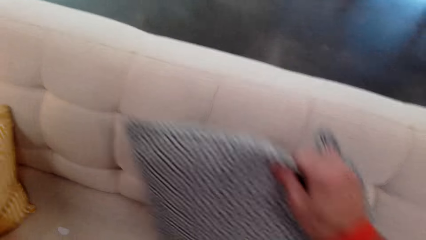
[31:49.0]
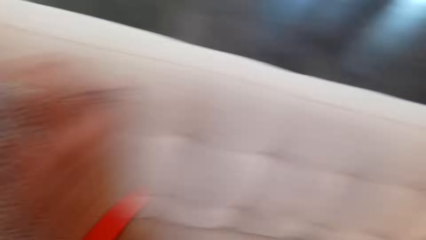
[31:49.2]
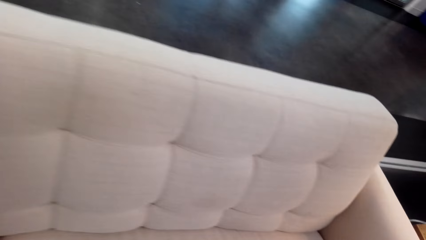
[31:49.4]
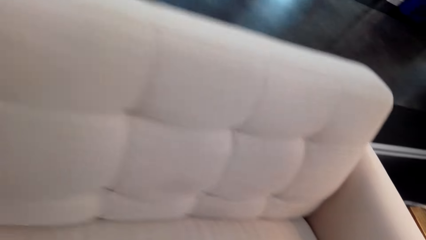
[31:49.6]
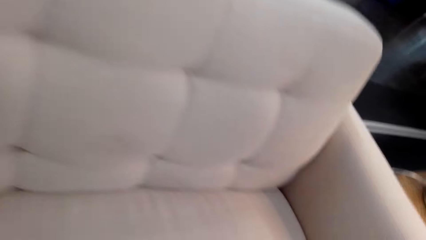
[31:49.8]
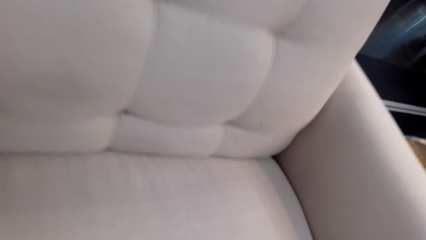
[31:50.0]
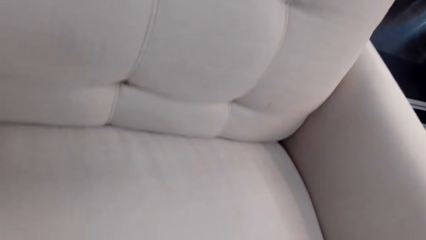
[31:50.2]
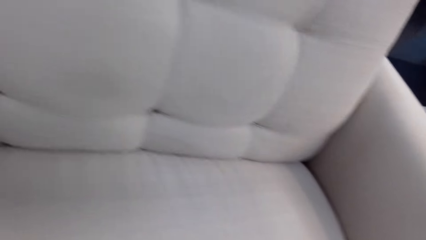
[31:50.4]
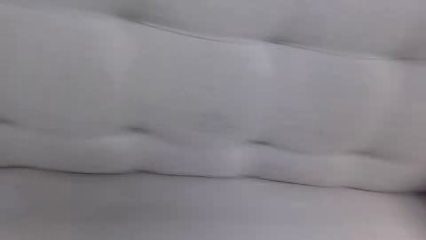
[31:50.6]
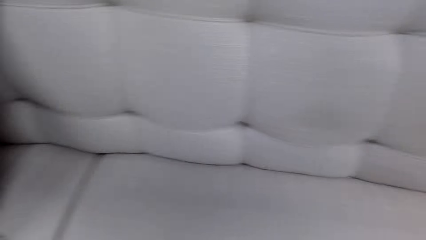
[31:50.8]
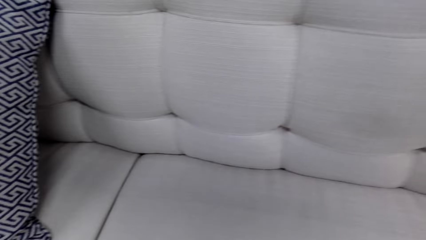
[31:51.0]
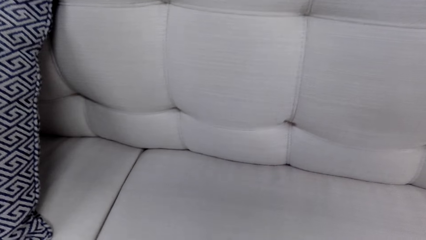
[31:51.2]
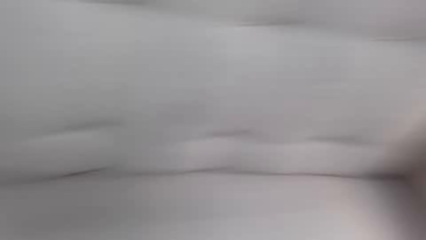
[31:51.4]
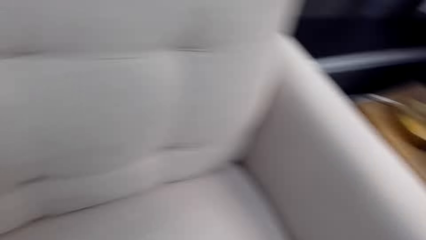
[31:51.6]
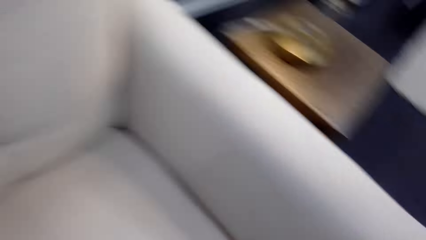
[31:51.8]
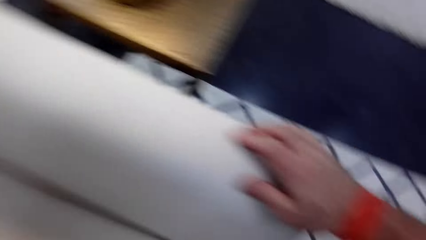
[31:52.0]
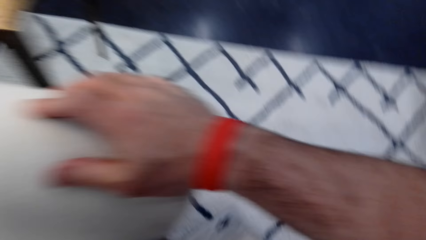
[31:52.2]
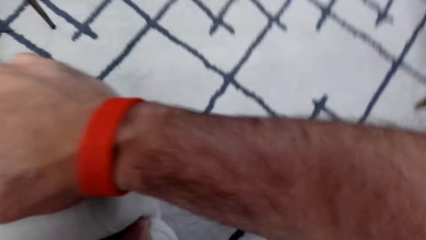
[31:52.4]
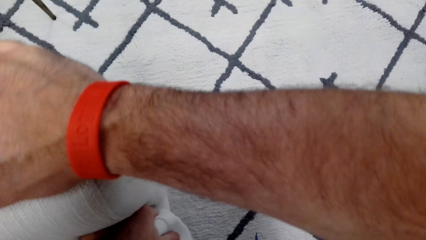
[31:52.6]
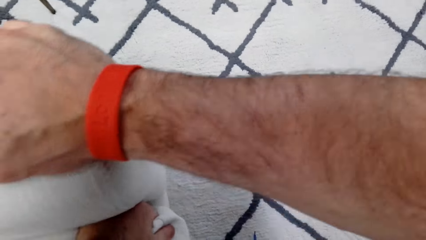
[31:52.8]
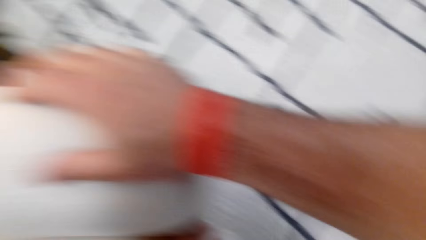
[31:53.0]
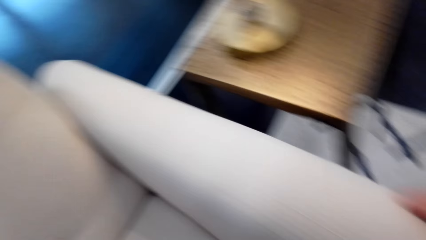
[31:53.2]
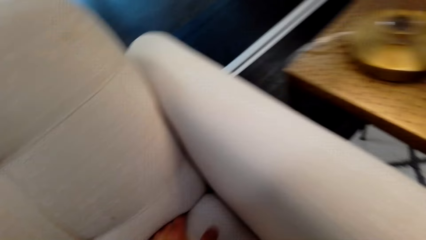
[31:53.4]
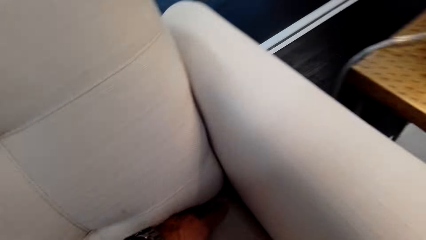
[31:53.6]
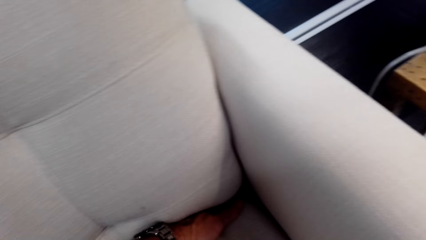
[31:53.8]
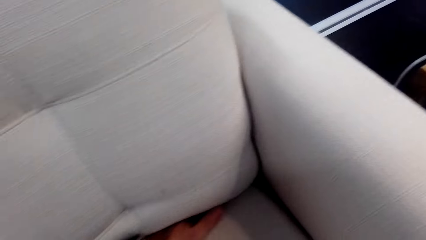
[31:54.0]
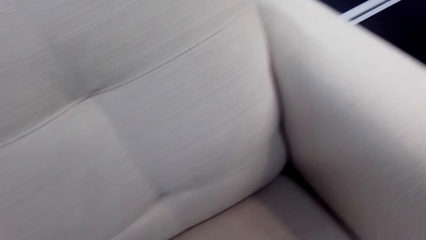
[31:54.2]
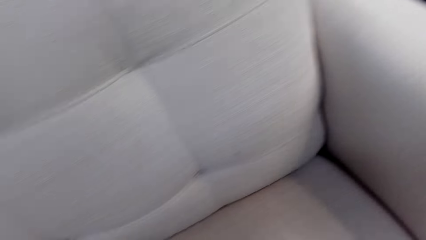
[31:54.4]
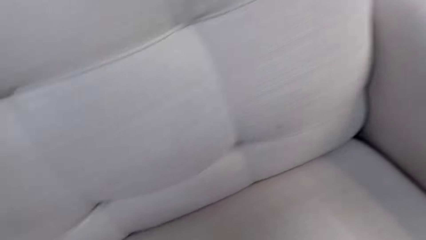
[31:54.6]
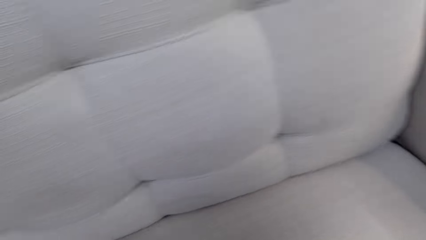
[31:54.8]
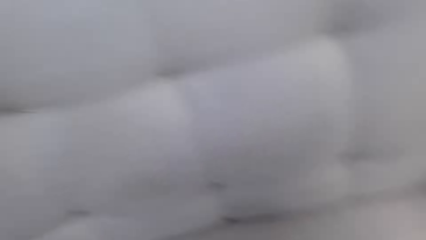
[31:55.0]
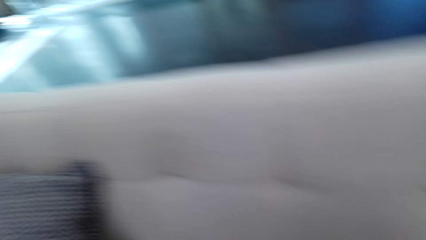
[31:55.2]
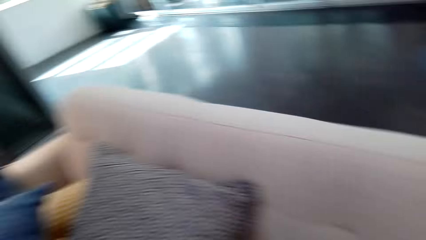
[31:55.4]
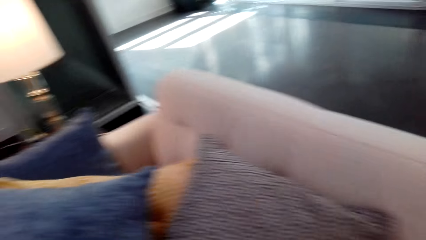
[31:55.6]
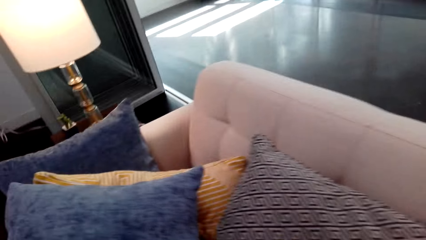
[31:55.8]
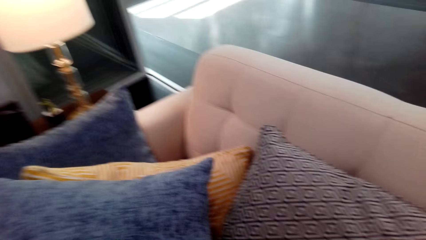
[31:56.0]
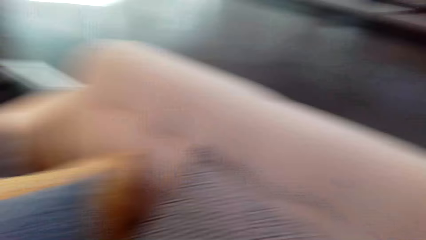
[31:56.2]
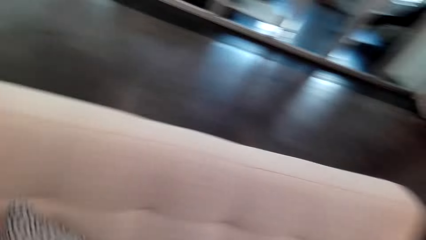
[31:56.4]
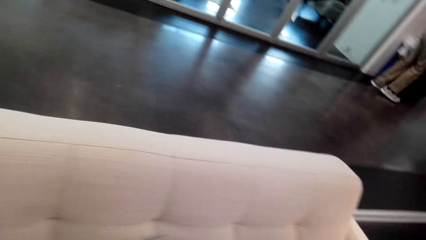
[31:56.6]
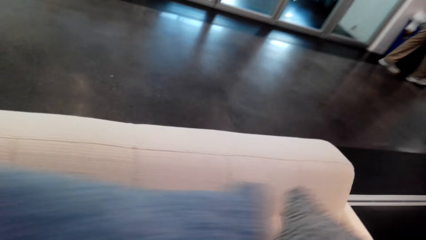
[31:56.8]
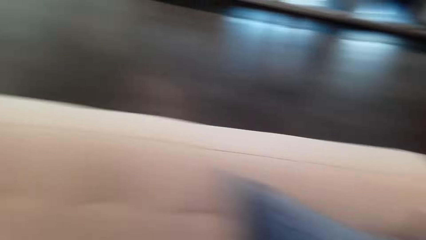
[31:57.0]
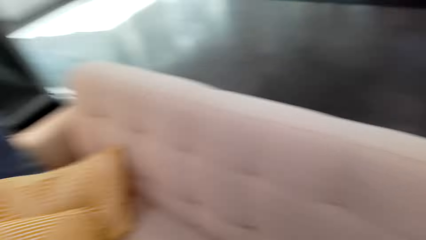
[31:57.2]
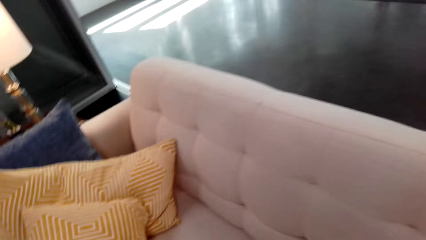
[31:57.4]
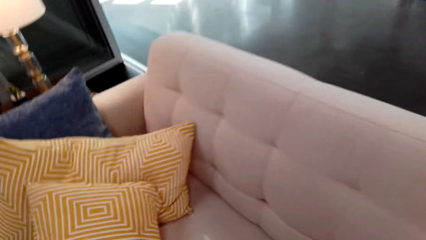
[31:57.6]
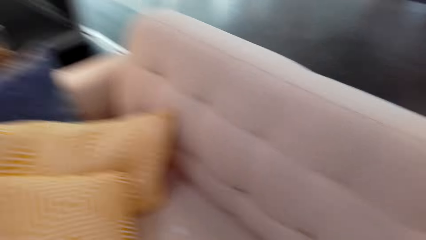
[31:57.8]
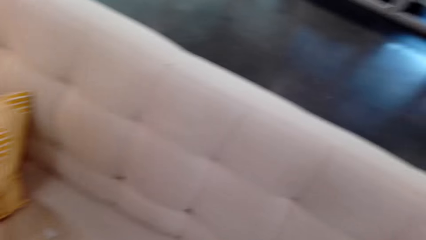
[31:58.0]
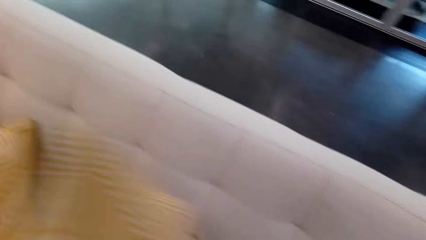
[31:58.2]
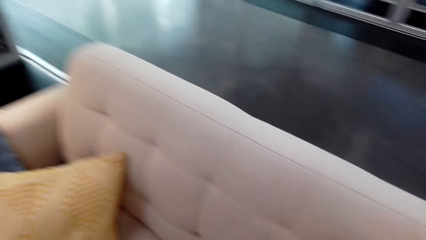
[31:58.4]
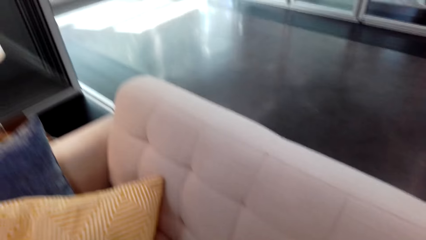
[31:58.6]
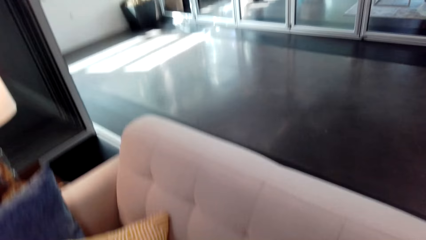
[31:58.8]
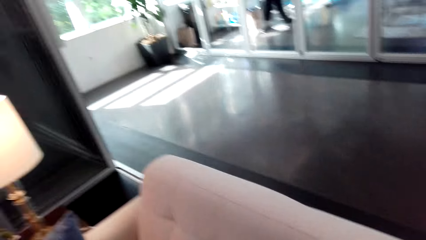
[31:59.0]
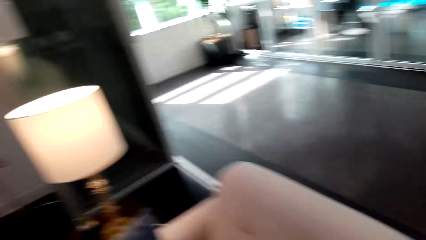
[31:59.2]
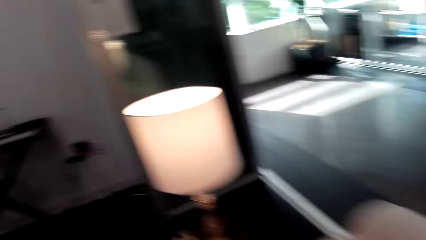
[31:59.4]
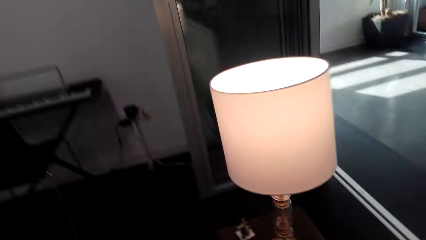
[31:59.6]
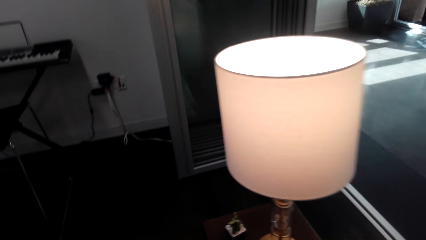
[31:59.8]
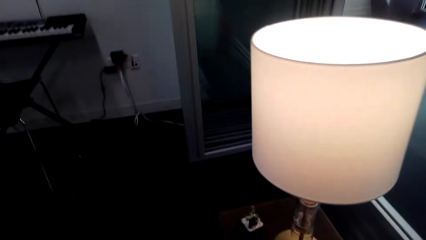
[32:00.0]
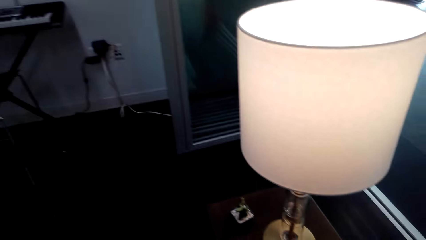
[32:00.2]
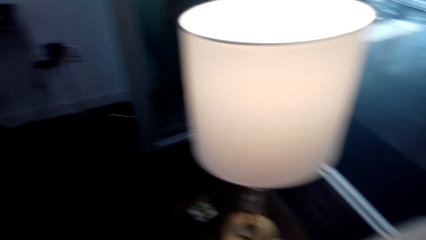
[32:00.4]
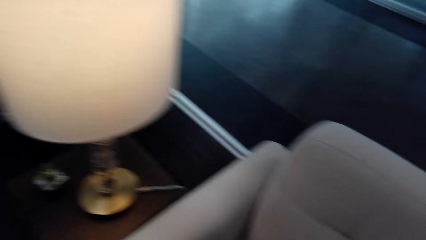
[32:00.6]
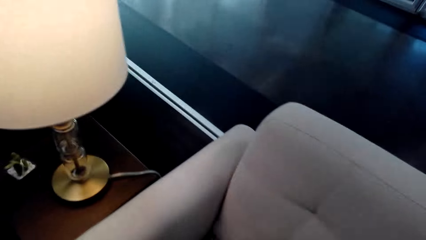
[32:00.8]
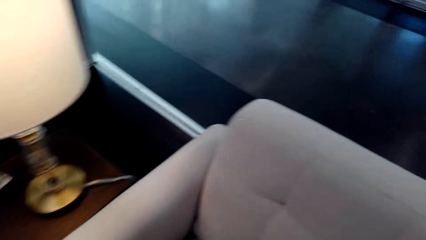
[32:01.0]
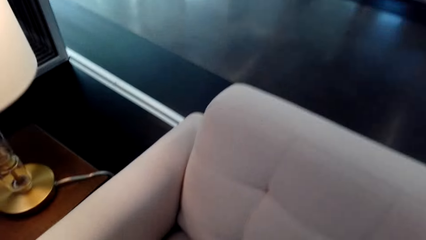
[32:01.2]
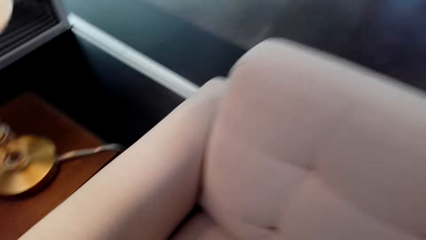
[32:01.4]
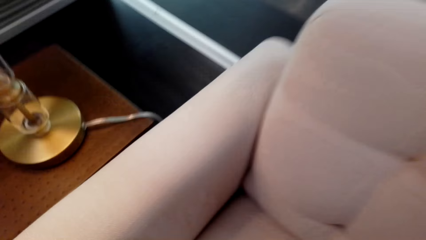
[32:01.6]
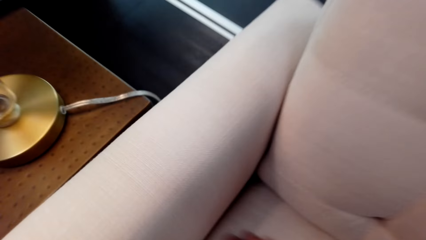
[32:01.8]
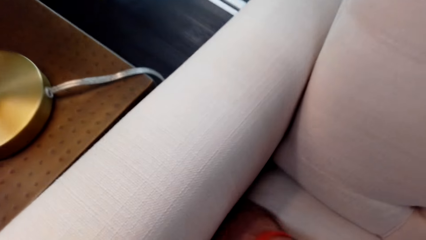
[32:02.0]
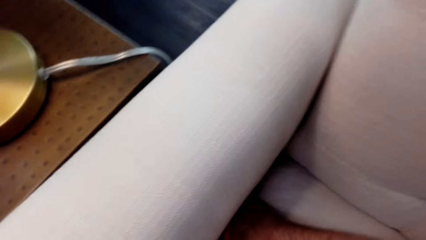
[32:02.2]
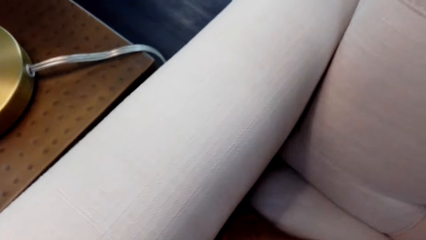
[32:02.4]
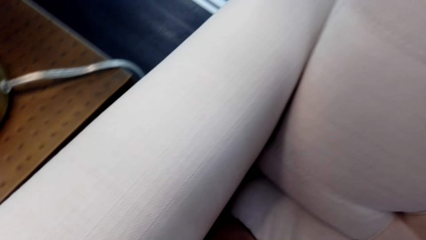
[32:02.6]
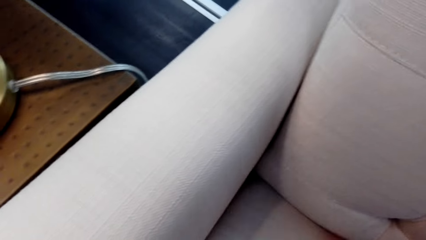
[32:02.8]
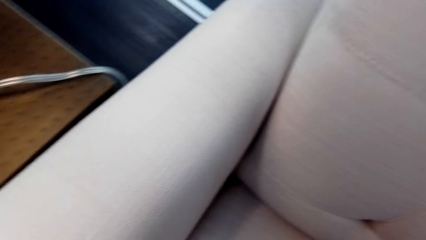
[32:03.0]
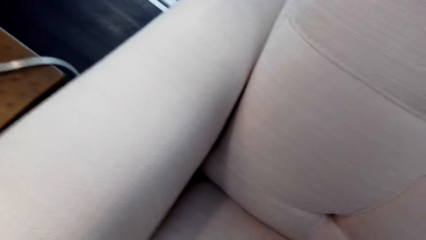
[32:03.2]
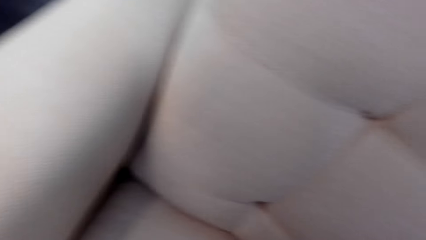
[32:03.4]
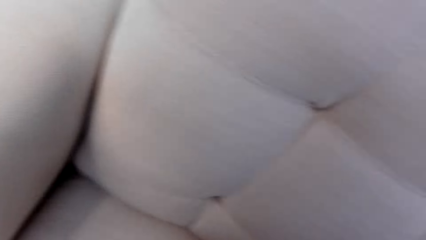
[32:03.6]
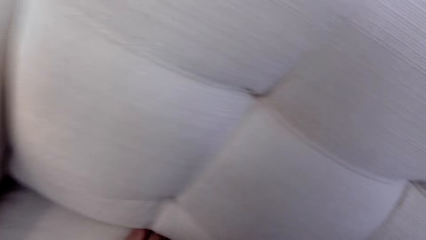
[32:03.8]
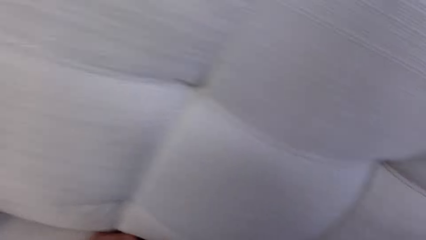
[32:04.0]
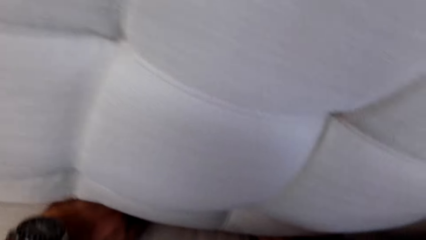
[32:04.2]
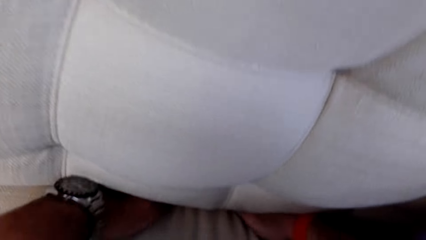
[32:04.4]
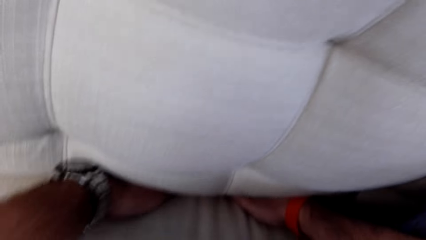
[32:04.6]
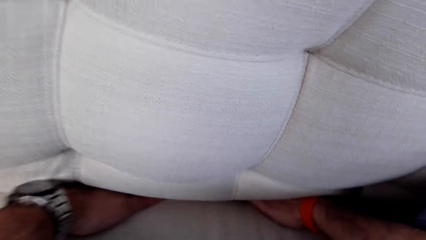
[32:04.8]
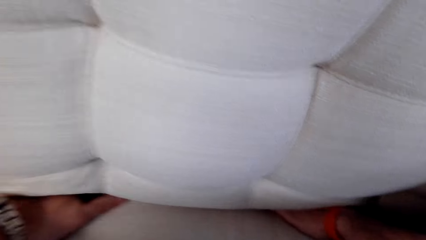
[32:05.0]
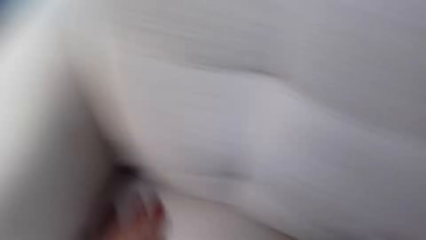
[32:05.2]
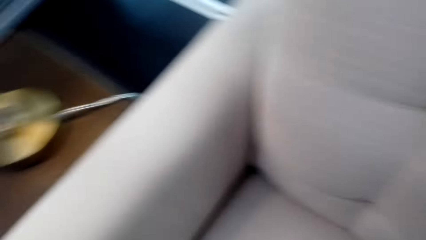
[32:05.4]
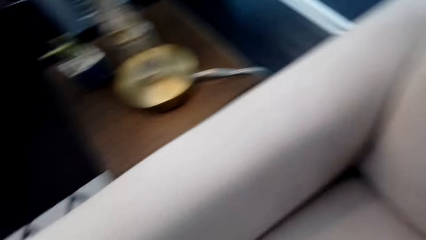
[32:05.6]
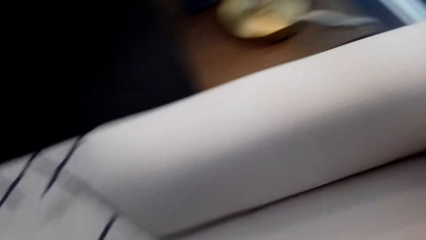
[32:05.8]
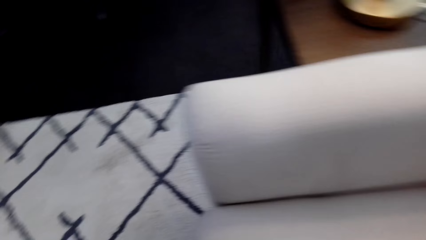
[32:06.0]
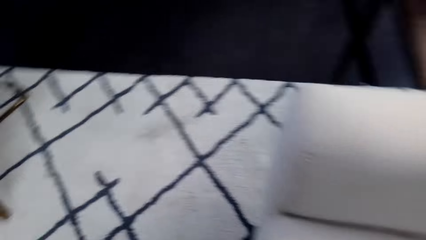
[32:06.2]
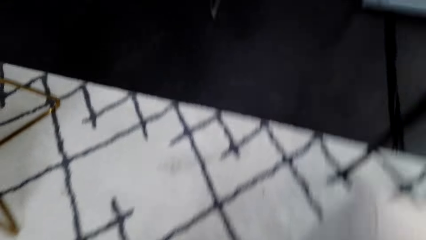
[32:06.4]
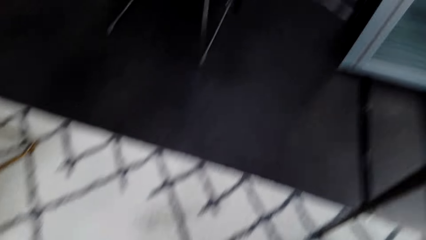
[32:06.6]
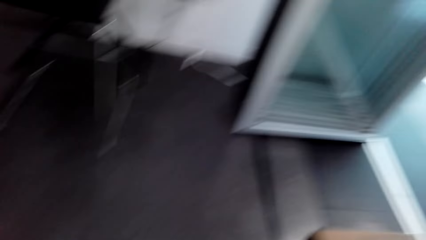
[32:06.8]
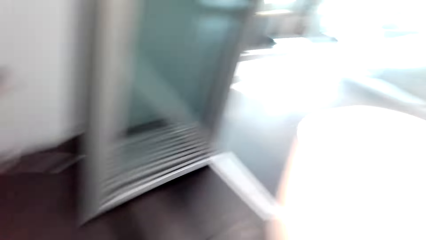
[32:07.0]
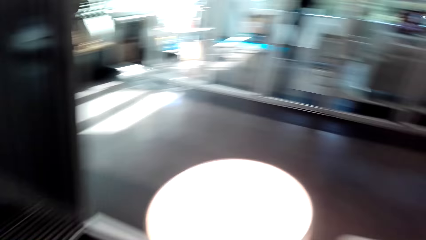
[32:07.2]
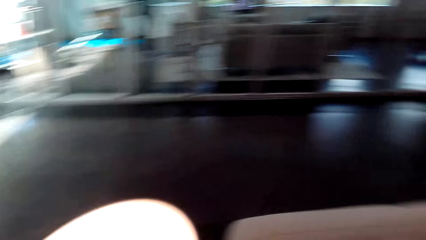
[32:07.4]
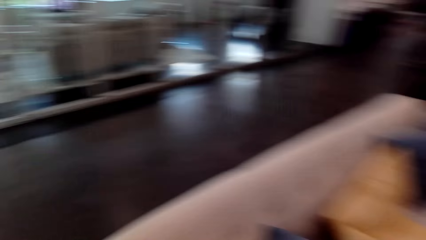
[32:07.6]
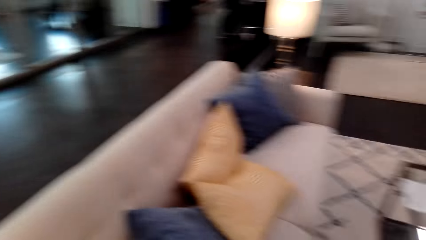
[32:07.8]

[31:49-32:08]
The camera wearer picks up the cushion. They touch the sofa set. They move the cushions. They search the sofa set.
